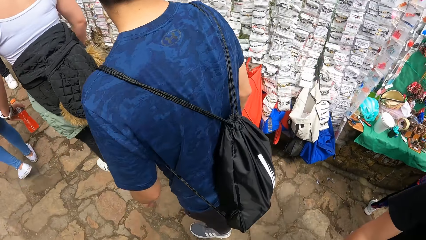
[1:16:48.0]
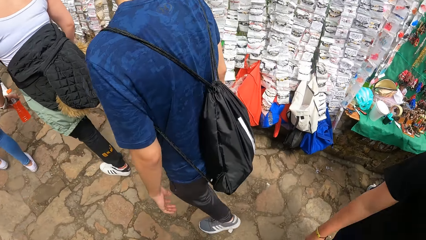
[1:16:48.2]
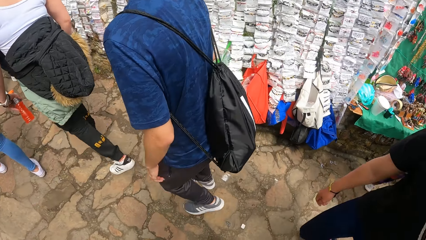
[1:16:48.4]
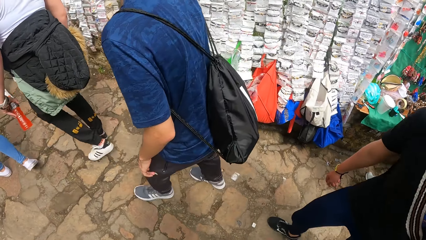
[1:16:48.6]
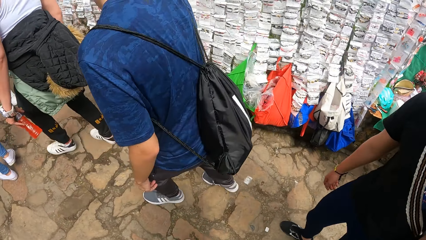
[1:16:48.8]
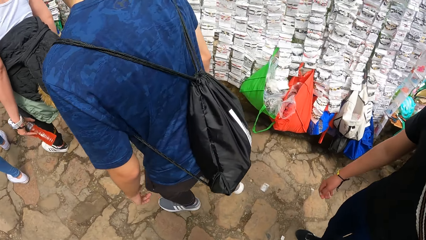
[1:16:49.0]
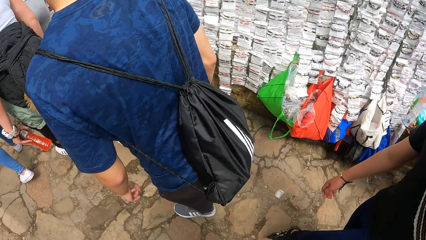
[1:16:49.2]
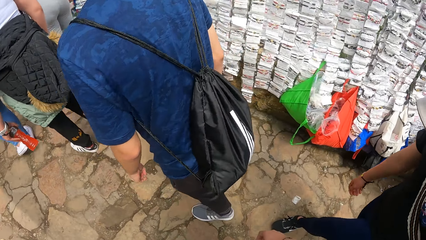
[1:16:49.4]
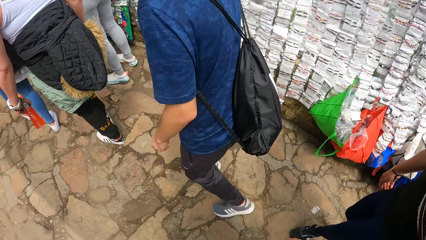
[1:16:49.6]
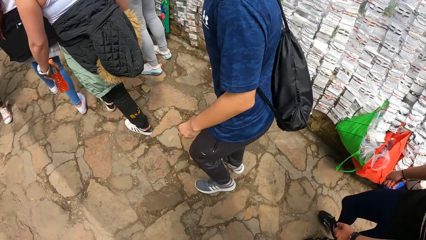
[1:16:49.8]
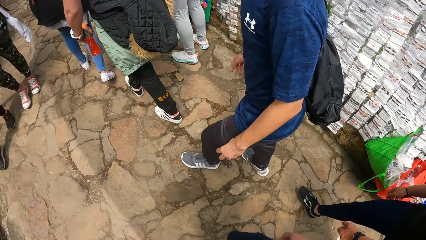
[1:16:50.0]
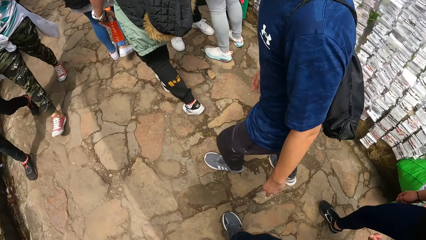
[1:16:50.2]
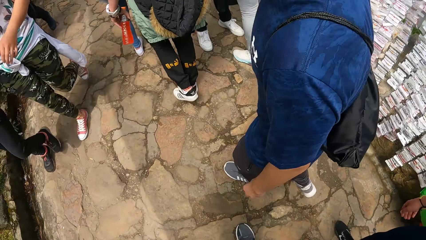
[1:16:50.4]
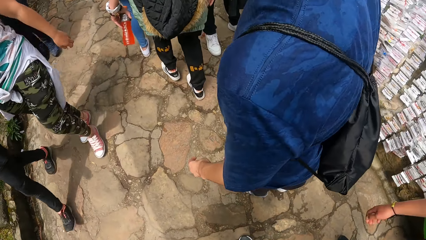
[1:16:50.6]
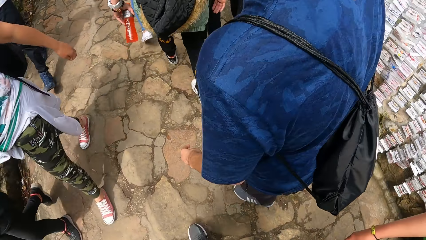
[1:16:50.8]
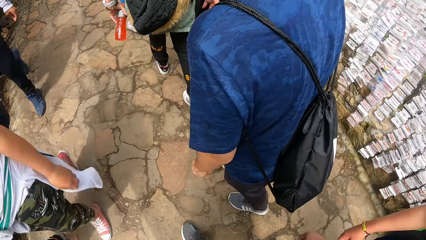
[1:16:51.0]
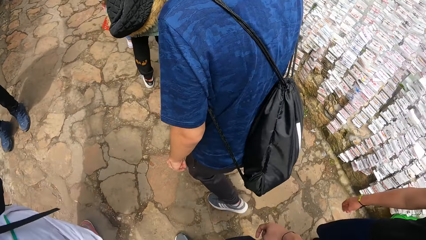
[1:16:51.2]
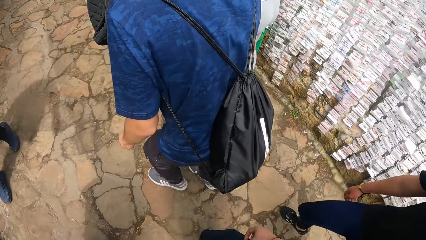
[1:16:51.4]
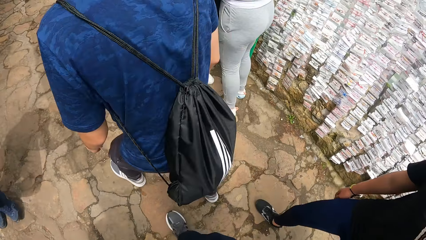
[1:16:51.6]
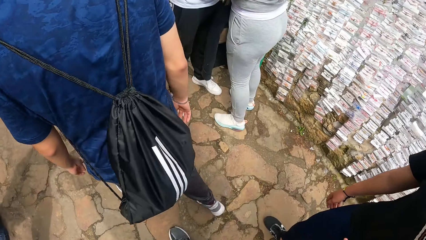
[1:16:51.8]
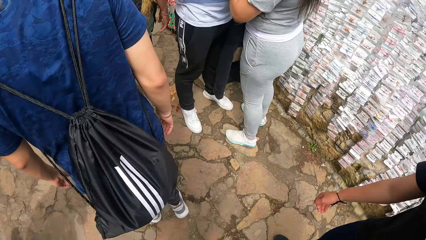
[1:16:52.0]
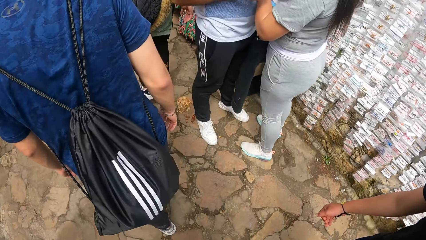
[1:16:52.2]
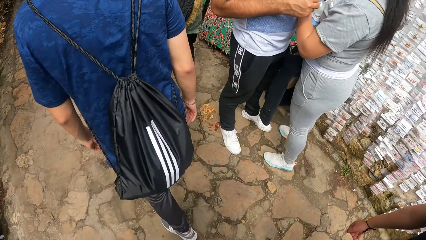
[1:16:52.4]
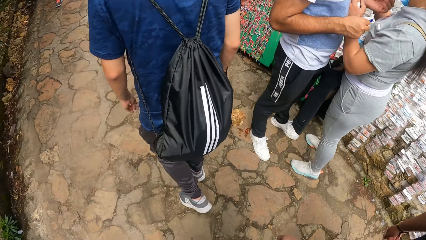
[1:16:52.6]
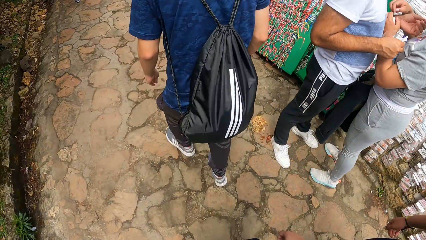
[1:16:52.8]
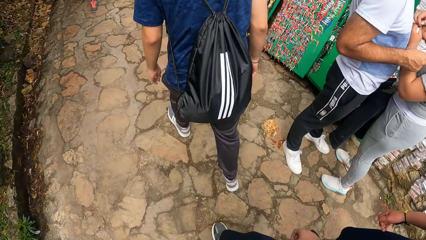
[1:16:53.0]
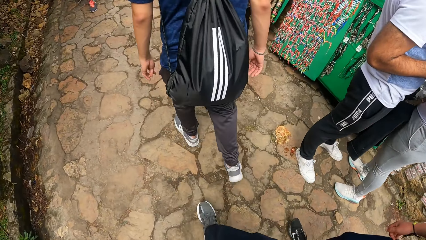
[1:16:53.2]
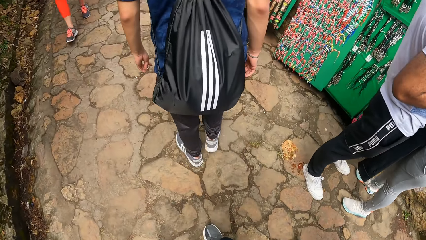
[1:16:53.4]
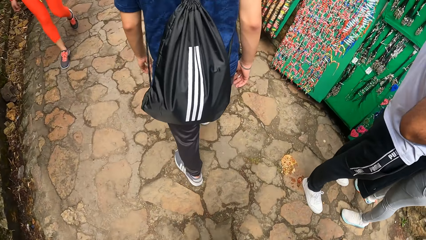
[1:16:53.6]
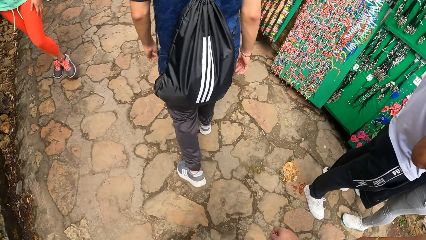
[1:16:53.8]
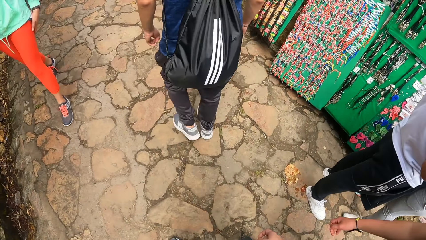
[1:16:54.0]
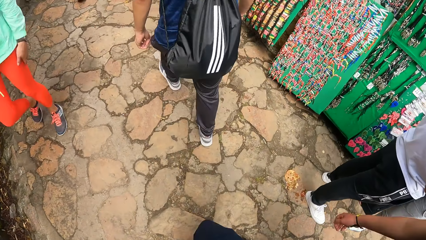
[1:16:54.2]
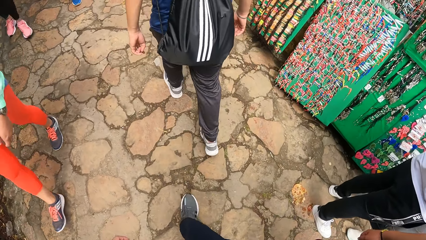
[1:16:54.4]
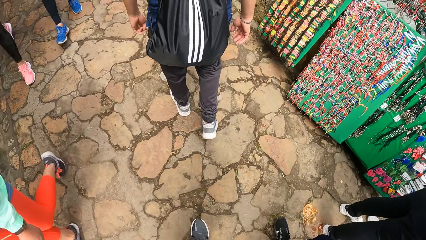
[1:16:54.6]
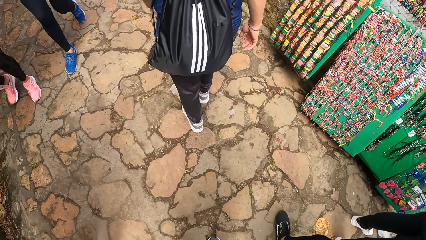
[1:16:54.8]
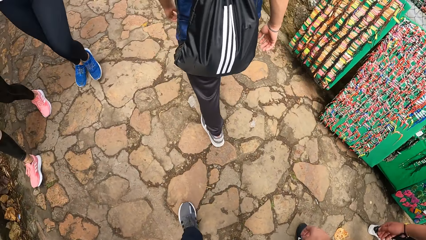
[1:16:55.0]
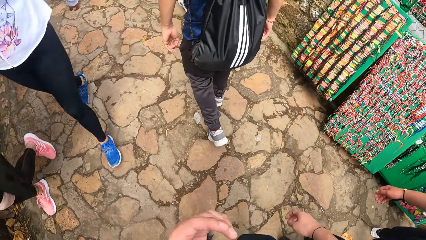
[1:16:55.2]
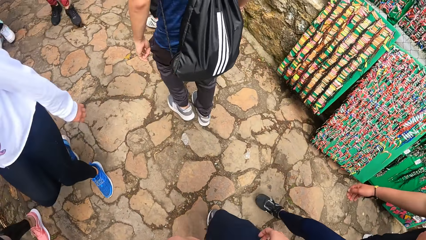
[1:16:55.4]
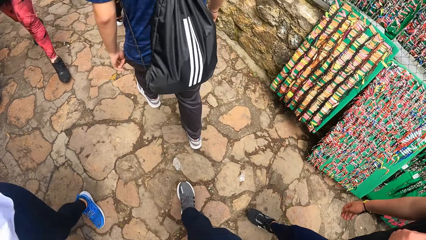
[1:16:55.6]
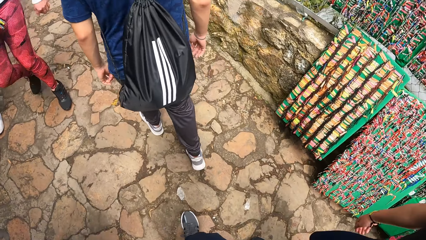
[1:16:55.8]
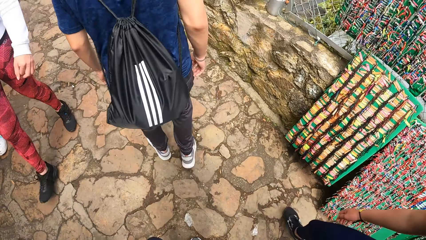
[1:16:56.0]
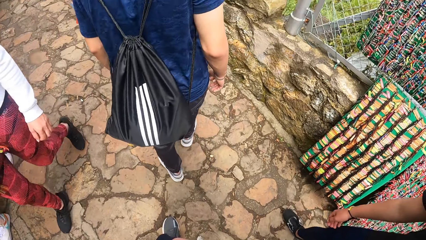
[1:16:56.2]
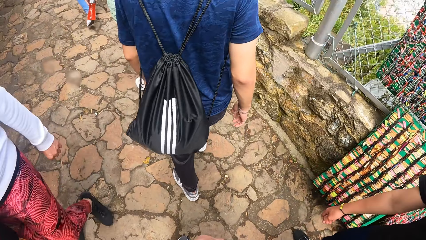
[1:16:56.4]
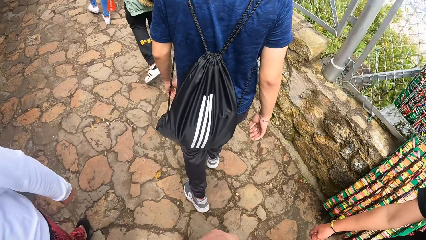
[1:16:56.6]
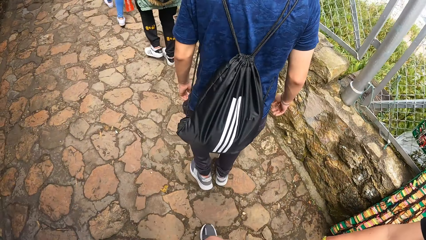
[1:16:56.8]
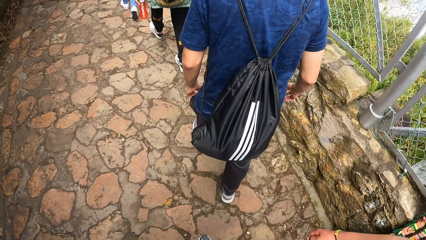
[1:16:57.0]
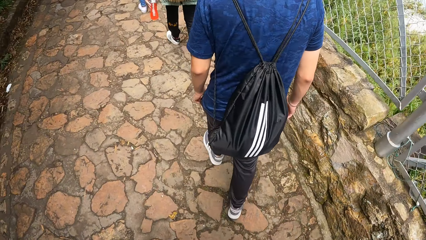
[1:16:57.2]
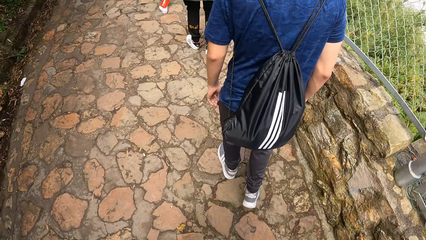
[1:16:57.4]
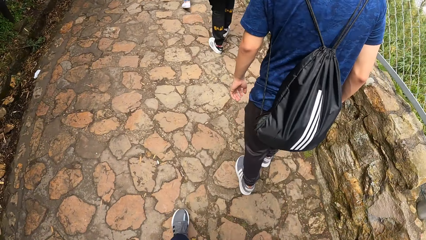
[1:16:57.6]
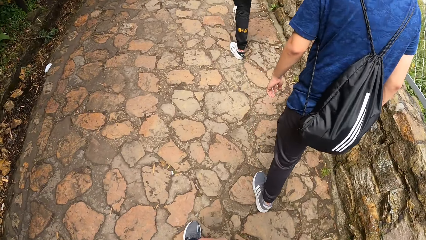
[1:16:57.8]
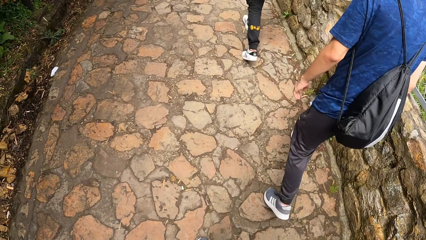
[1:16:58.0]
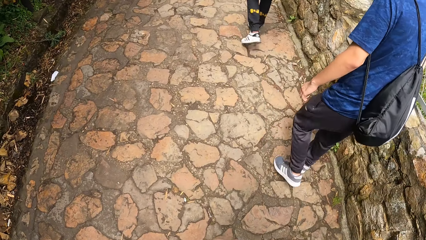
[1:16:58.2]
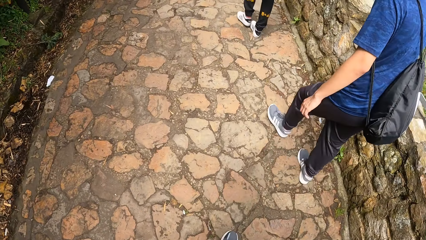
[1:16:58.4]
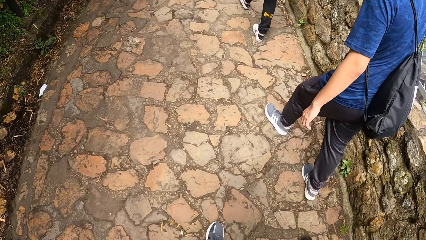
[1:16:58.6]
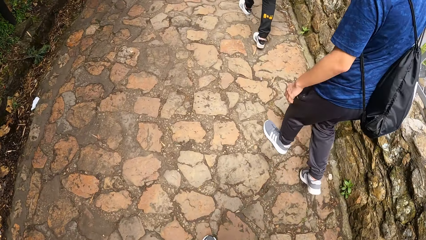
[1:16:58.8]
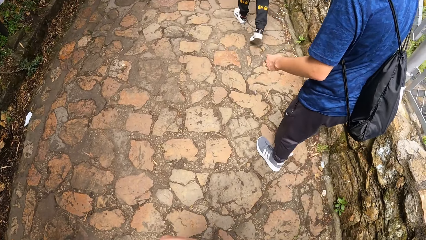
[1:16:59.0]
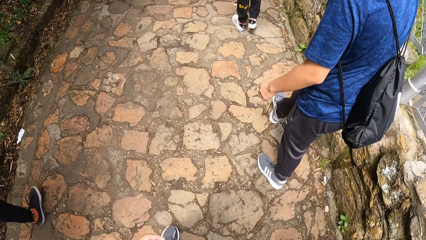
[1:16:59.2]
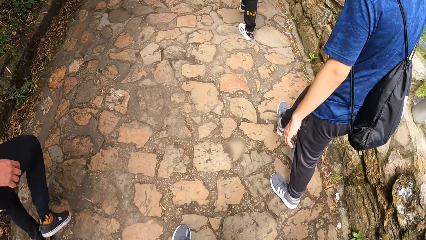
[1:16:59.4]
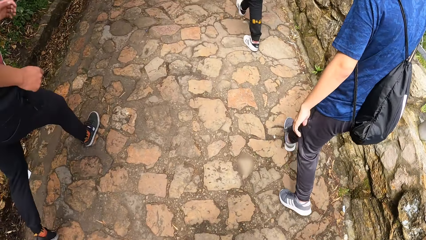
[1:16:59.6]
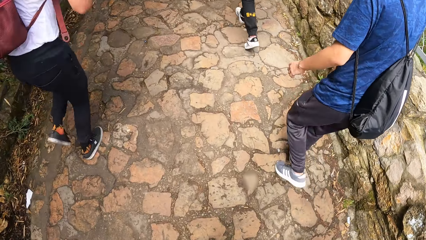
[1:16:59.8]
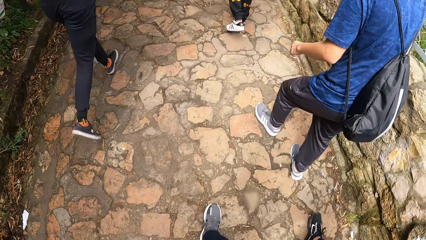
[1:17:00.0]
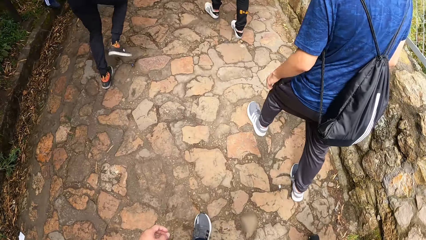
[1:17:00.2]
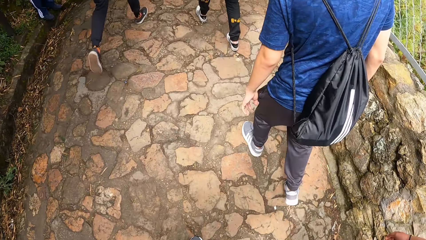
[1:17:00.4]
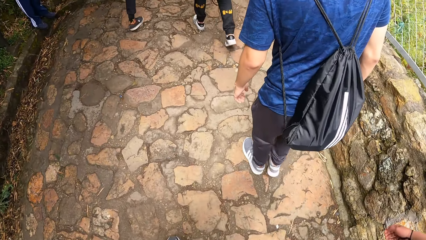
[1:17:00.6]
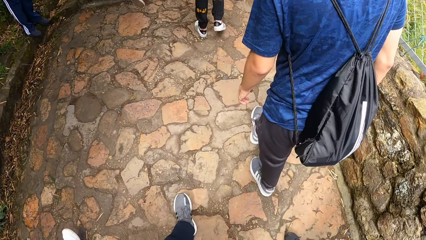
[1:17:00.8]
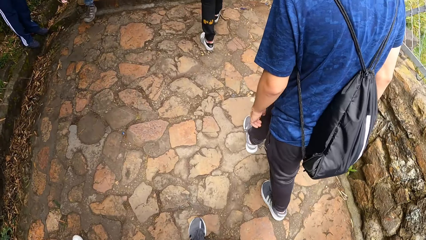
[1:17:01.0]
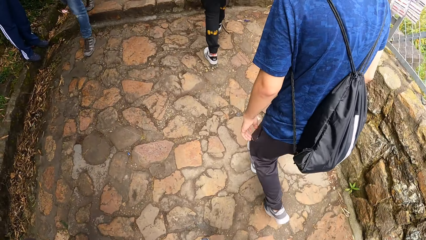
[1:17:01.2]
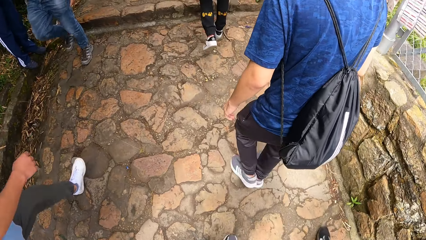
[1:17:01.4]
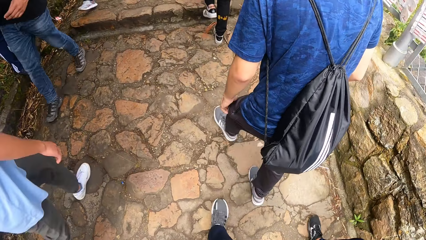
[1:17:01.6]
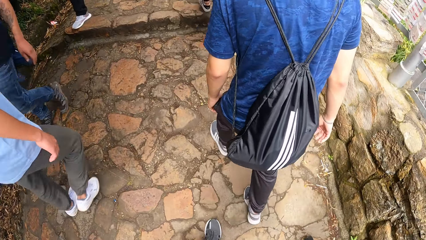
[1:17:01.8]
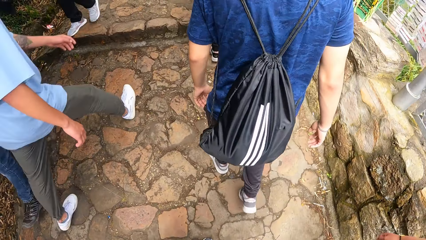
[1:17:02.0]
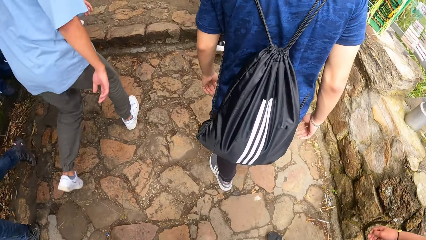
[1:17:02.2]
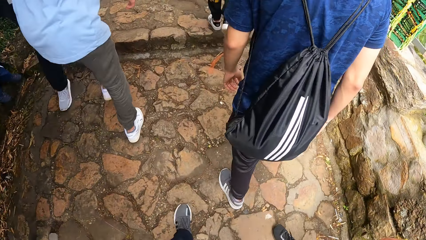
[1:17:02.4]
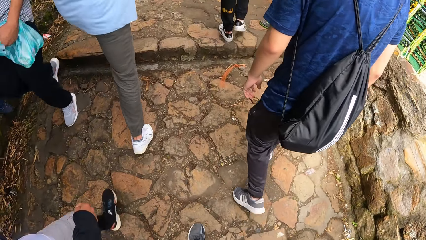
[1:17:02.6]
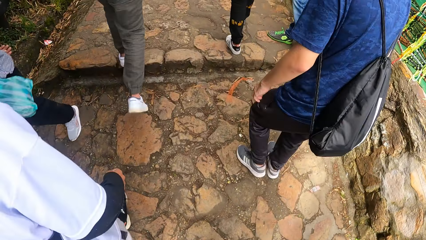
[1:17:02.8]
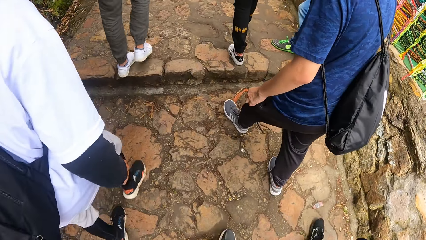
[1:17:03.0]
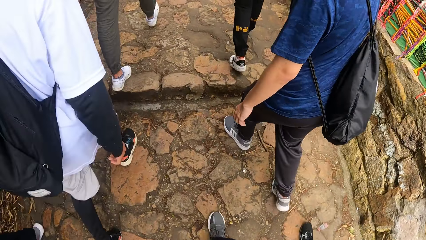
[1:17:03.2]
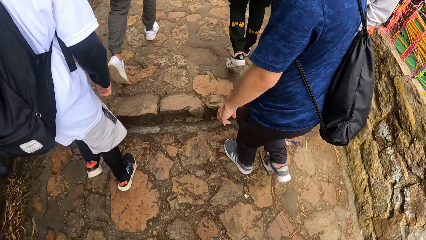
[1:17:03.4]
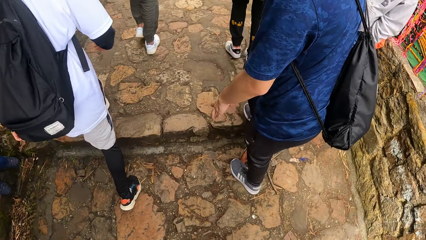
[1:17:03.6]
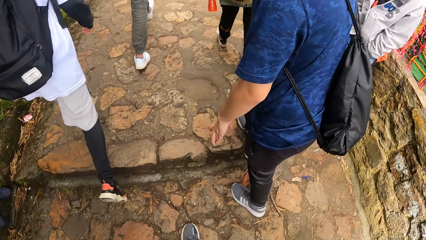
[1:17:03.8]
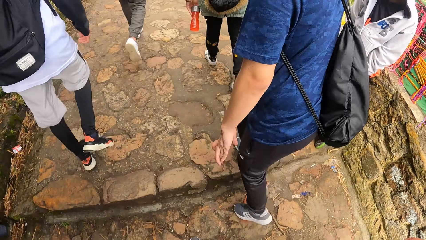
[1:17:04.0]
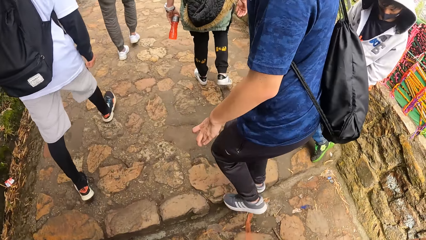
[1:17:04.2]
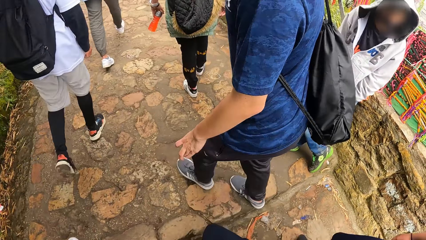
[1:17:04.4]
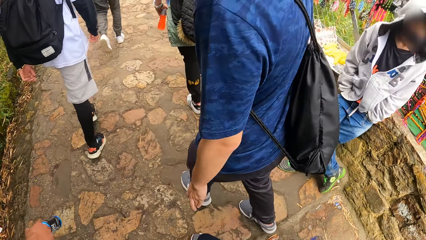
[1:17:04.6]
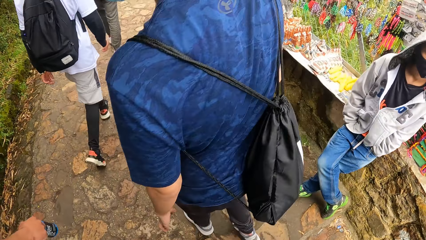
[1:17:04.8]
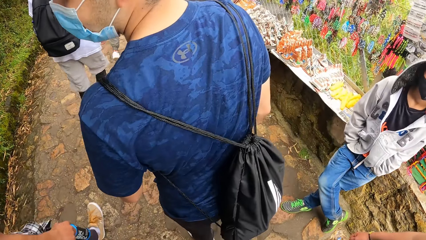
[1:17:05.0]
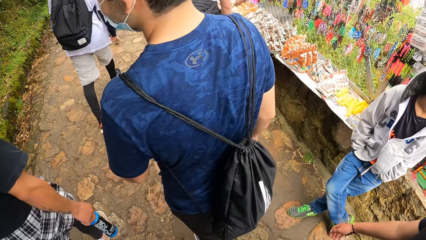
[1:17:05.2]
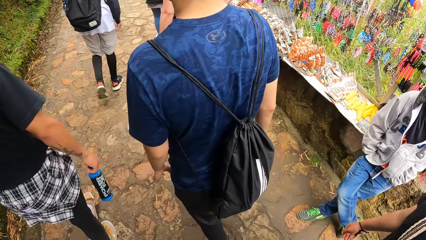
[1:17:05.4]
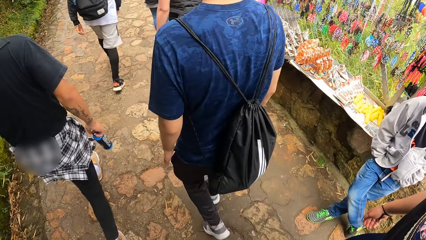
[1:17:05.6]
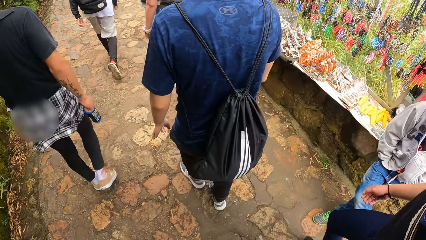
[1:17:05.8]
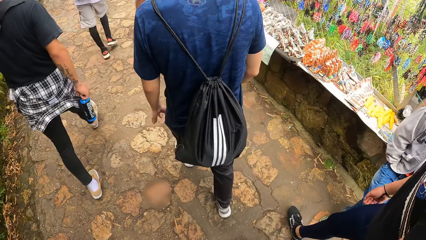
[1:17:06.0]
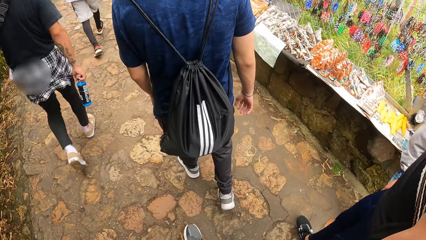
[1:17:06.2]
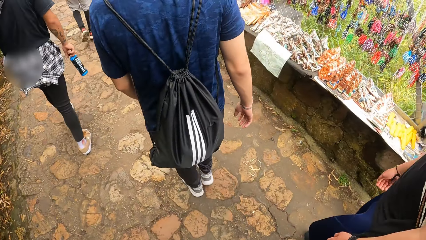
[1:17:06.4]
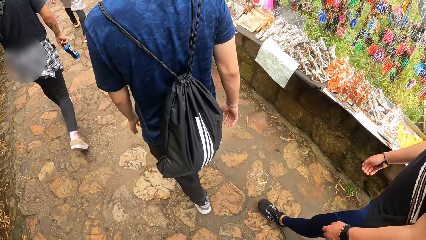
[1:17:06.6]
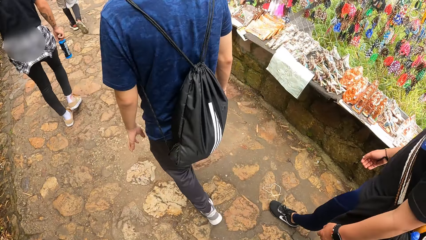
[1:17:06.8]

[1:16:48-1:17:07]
The camera wearer looks at the displayed items. A man walks along the road. The camera wearer puts the hand up. They put the hand down.
